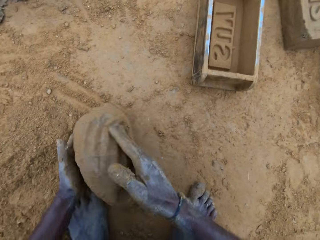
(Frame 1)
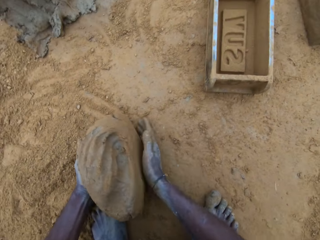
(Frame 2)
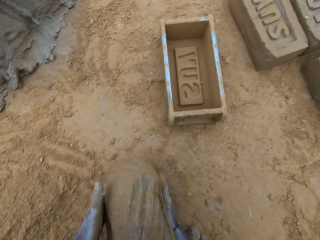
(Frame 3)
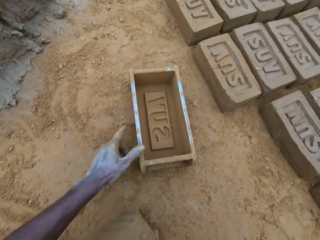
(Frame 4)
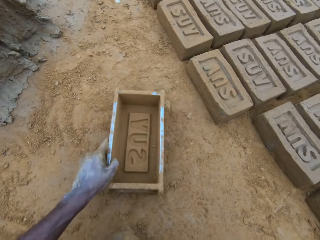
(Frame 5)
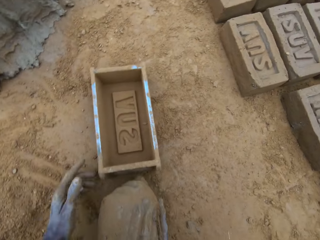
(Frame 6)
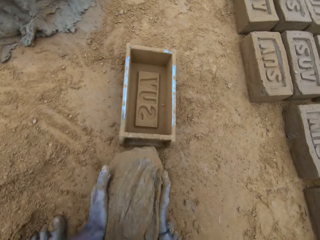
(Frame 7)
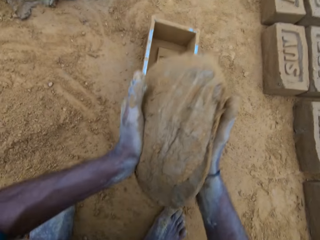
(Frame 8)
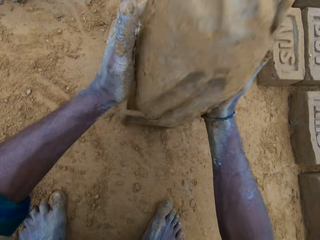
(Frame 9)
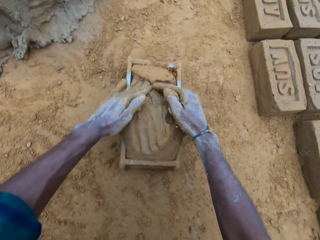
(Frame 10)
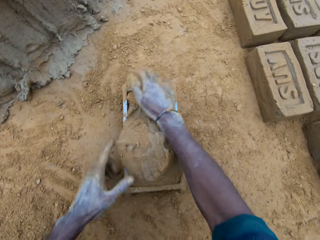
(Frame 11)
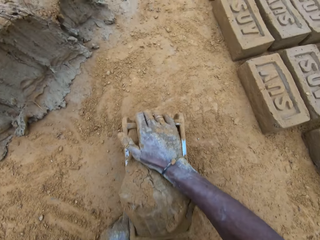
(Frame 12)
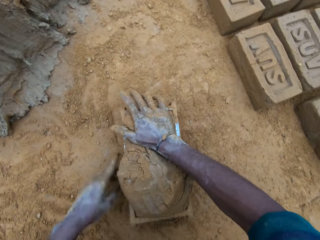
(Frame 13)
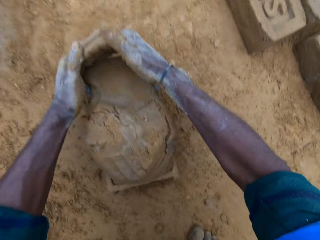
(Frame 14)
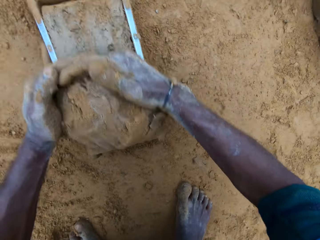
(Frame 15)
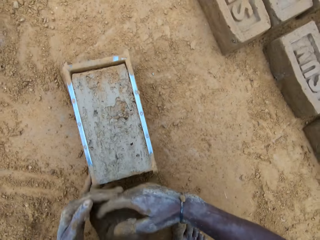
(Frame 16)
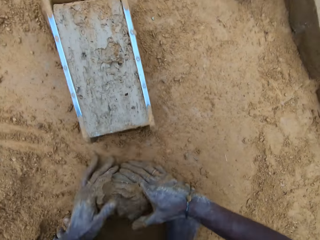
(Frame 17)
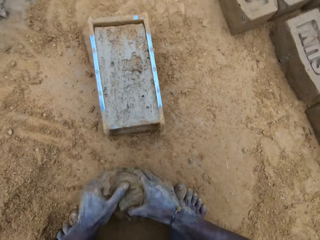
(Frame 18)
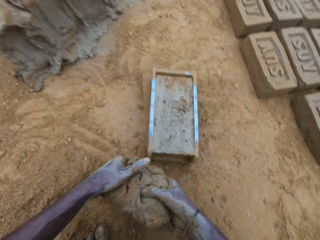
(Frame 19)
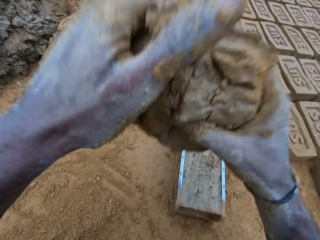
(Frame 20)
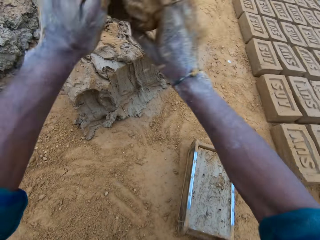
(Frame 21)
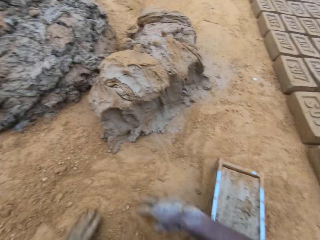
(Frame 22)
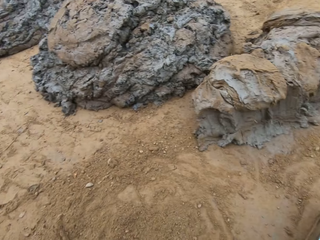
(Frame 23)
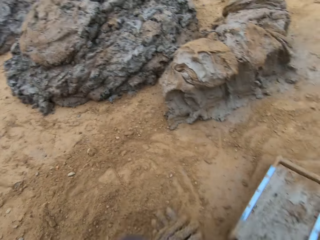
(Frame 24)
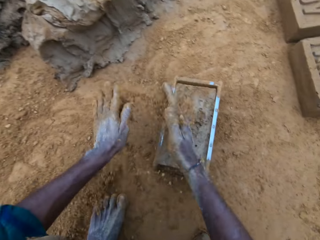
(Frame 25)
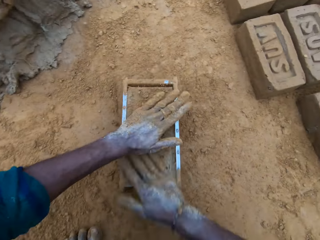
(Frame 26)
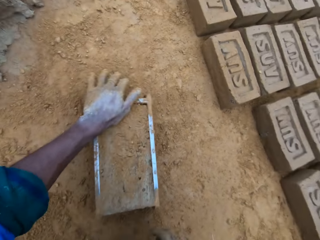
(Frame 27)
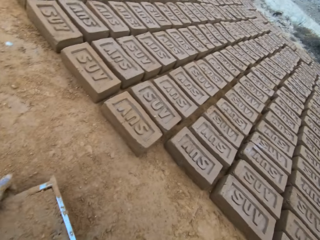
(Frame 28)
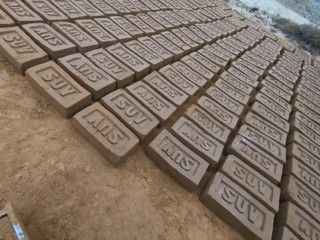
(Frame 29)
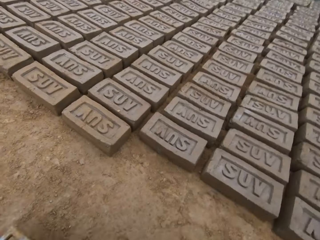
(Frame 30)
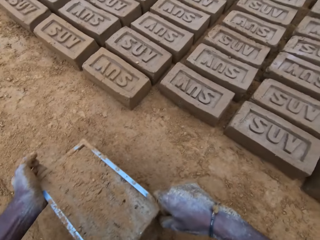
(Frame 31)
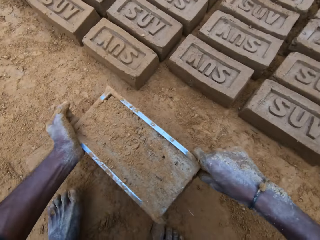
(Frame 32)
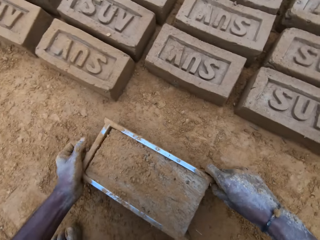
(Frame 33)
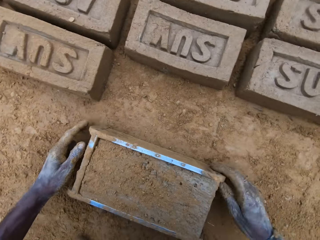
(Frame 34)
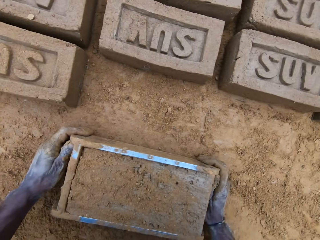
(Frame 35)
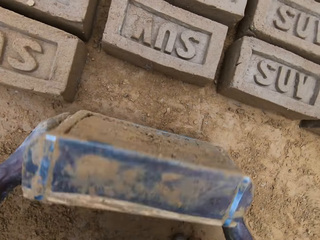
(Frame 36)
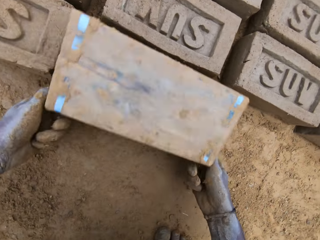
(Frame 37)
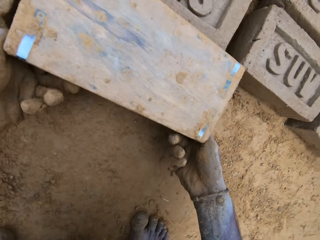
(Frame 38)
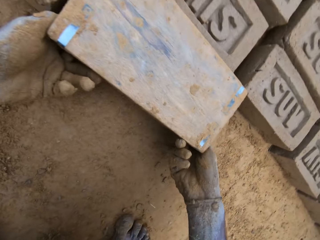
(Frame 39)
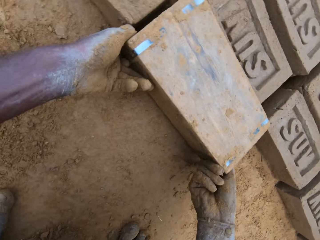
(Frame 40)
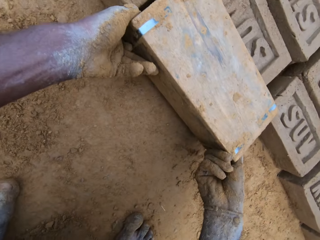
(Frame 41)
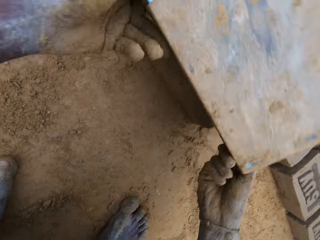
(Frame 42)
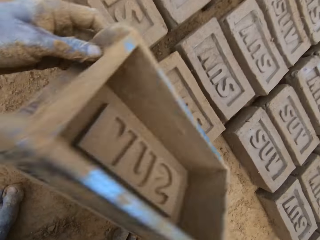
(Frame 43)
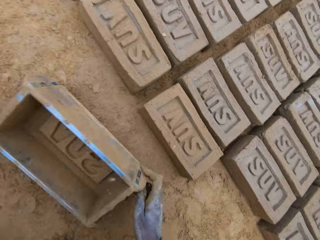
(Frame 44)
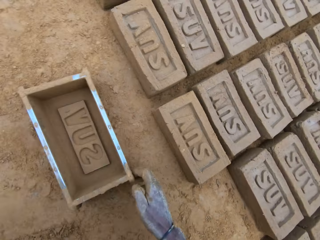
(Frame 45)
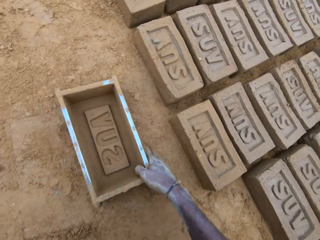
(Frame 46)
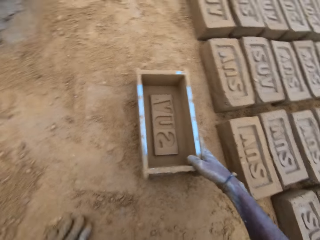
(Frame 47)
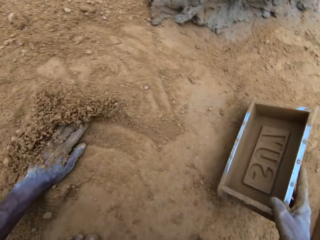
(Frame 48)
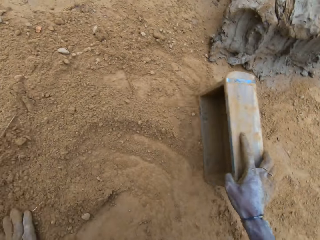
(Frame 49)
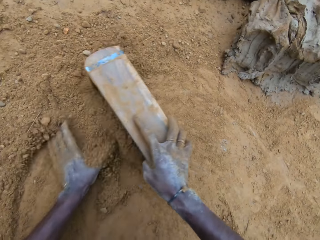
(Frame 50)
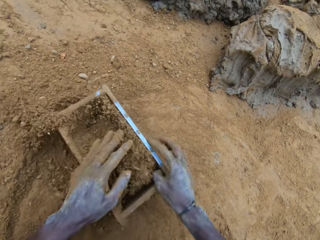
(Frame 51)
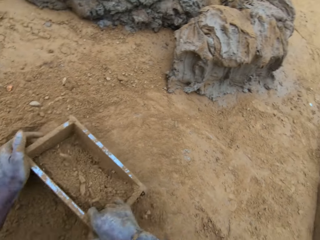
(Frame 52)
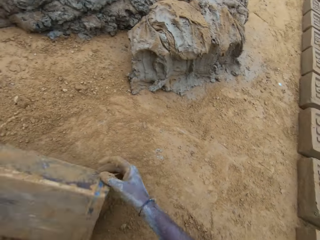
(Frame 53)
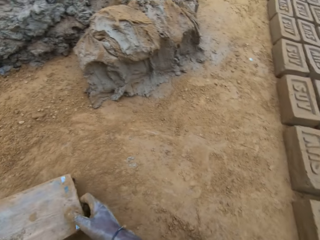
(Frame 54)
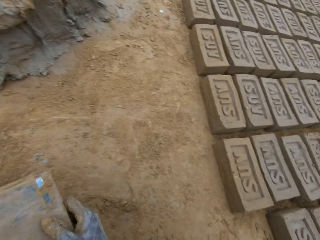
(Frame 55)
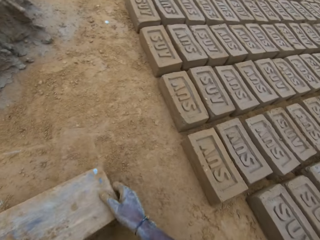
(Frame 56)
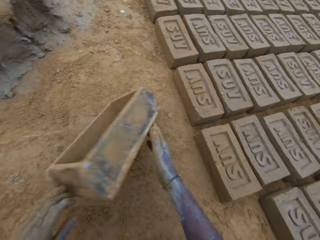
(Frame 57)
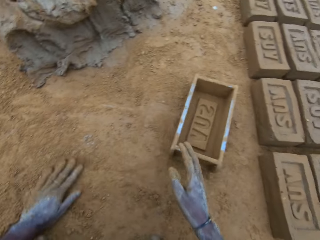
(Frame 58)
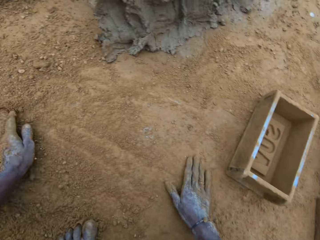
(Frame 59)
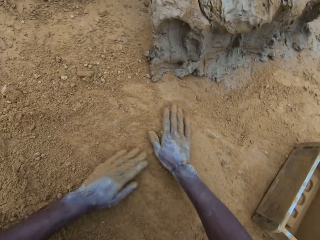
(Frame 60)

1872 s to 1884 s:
The camera wearer drags the brick mould or block mold on the ground. They put the mud or mortar in the brick mould. They scoop the excess mud. They cut out of the mortar. They hold the scooped mud. They throw the excess mud on the other mud. They pour soil on the brick mould. They look around the bricks. They carry the block mold. They turn the block mold upside down. They pour the mud on the ground. They hold the brick mould and place the brick mould on the ground. They put soil in the brick mould. They pour the soil from the brick mould. They throw the brick mould on the ground.

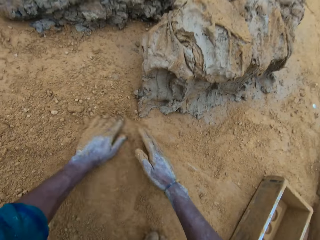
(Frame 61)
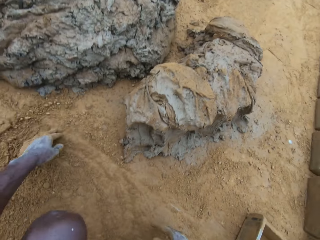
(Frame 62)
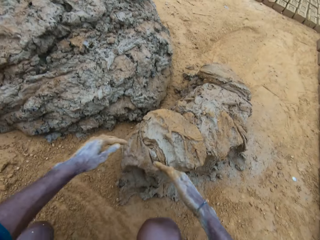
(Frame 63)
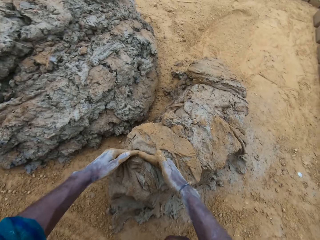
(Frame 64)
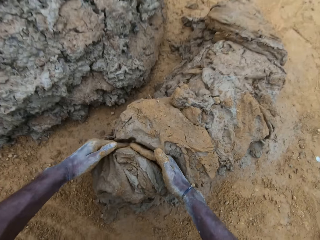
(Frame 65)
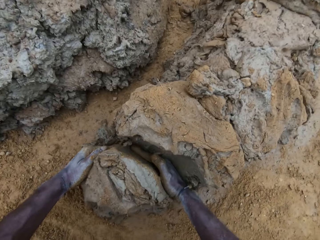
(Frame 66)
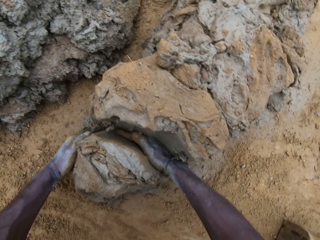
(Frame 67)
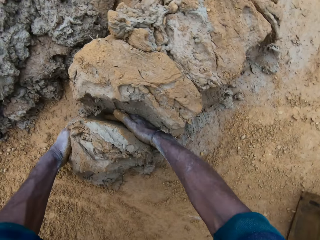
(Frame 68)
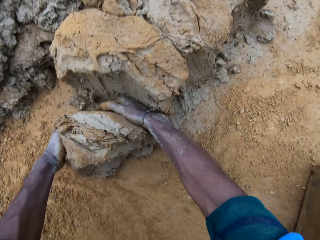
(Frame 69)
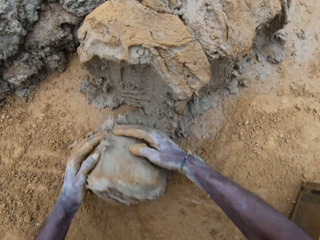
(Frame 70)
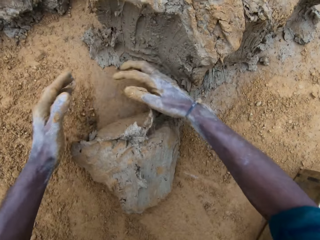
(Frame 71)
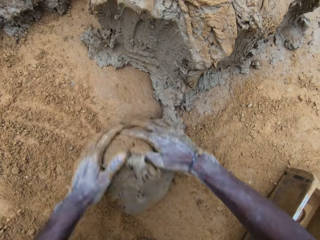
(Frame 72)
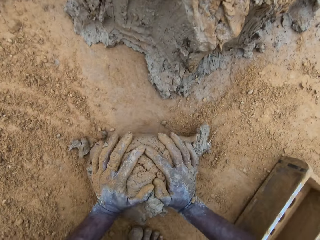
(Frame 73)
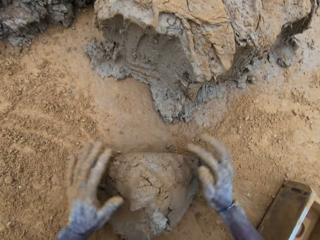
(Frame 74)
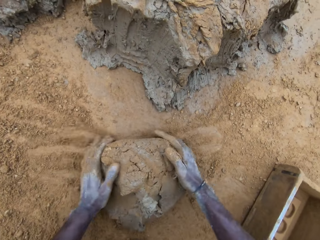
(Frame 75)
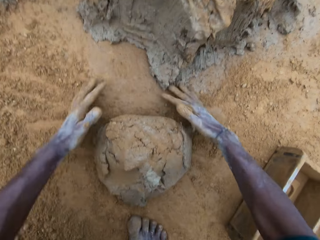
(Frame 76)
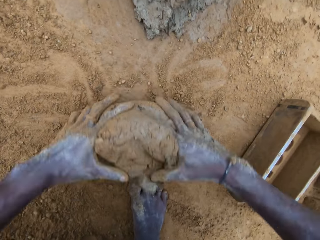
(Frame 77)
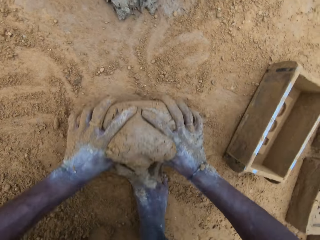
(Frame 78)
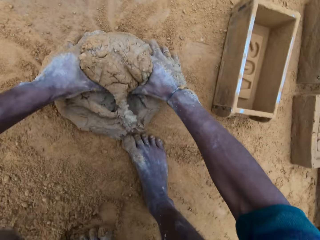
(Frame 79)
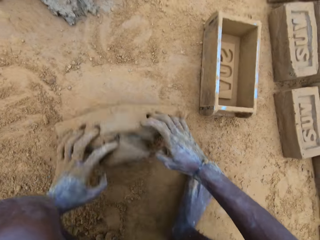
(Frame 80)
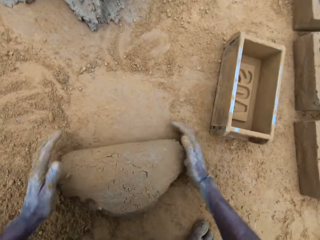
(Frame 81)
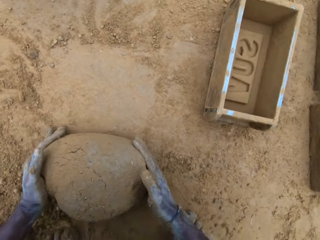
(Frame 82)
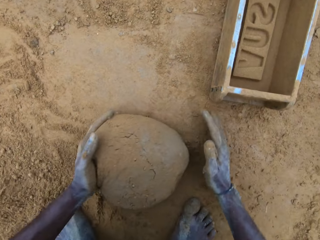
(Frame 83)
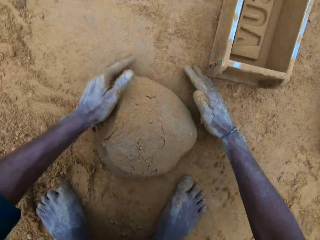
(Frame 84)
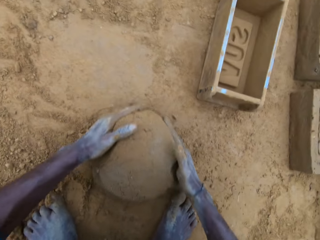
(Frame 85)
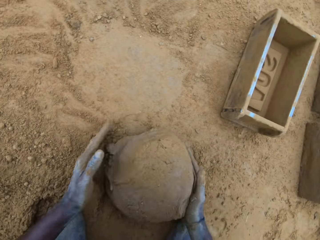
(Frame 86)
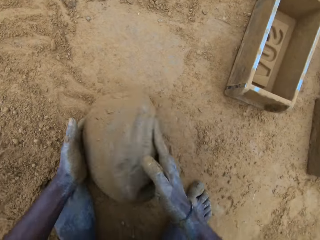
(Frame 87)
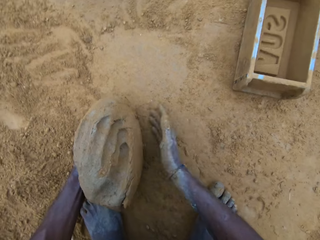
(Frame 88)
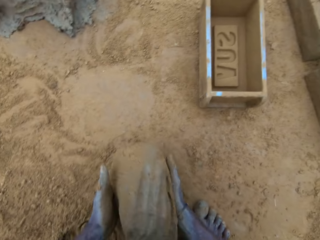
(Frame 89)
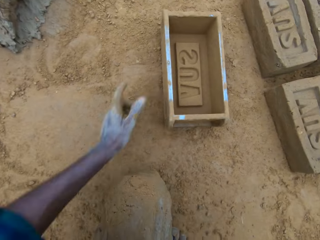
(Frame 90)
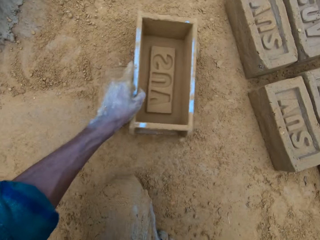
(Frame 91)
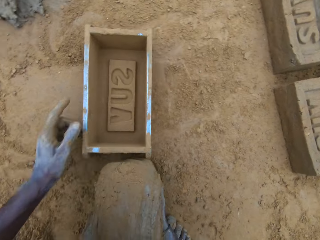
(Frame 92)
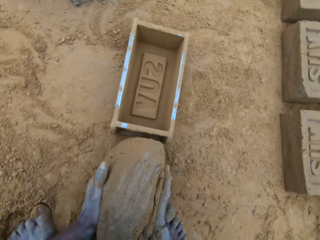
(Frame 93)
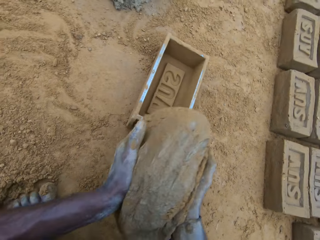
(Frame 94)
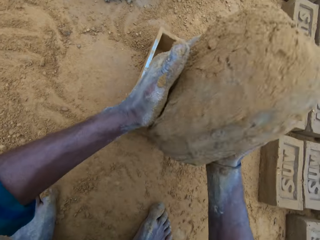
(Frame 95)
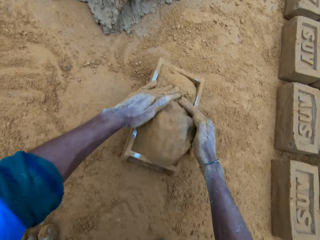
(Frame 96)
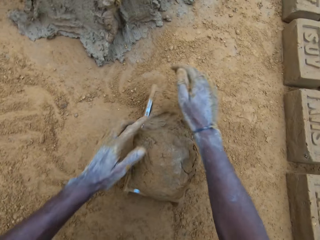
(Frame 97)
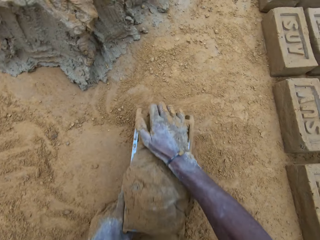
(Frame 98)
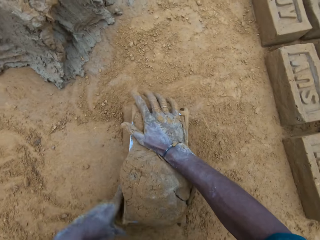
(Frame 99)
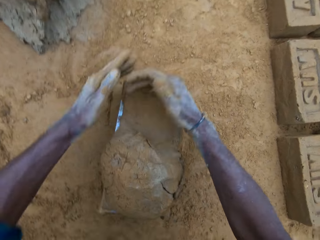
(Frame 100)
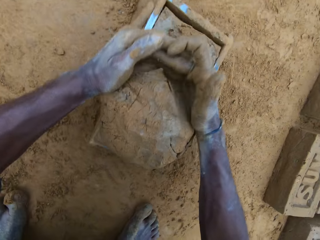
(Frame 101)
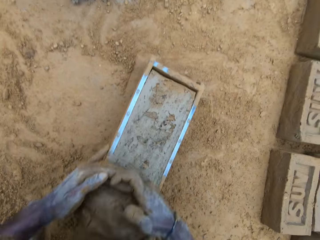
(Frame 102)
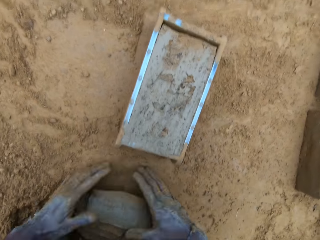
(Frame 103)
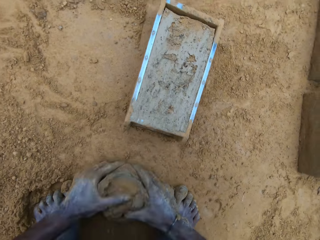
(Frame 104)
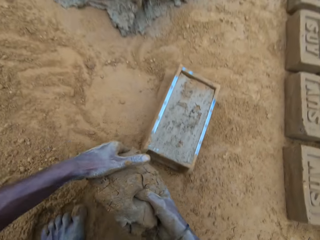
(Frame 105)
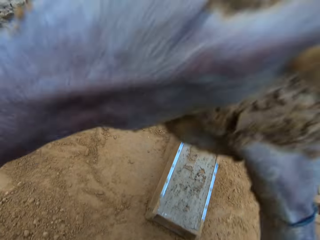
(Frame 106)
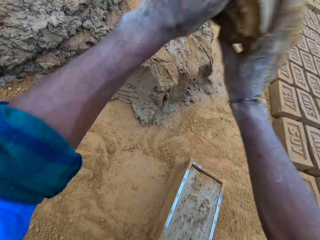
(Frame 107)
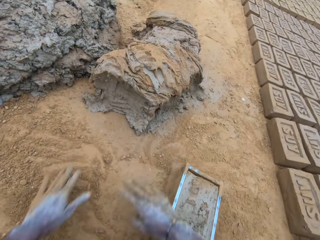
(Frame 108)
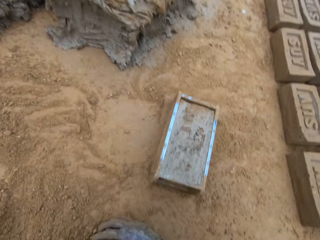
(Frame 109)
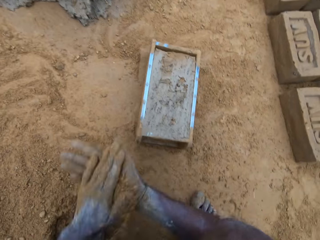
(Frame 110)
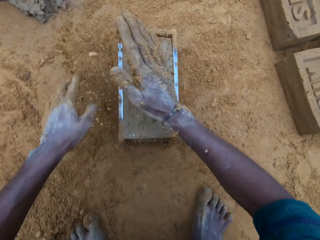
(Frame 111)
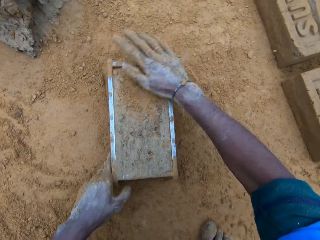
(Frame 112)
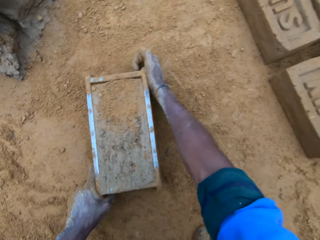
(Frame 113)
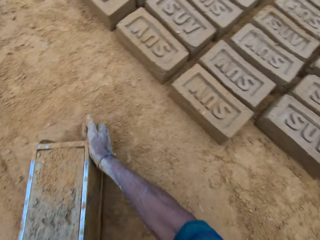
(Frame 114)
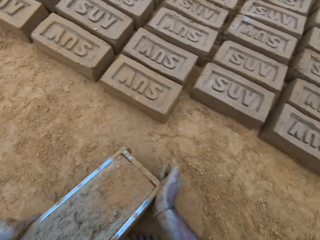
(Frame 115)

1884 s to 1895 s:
The camera wearer rubs his hands on the soil. He cuts out of the mortar. He scoops mud. He rubs the mud on the soil. He mixes the mortar with sand on the ground. He drags the brick mould on the ground. He puts the mud in the brick mould. He scoops the excess mud. He cuts out of the mortar. He holds the excess scooped mud. He throws the mud on the other mud. He pours soil in the brick mould.
